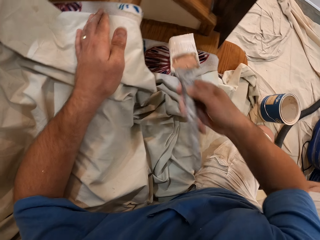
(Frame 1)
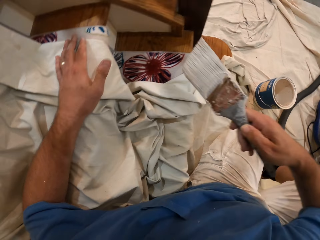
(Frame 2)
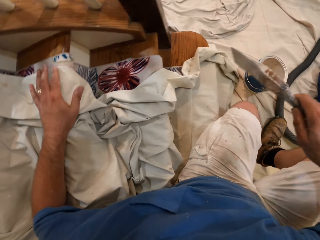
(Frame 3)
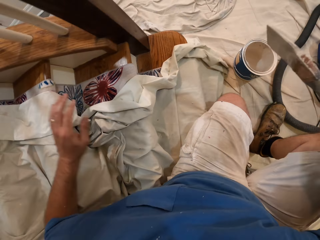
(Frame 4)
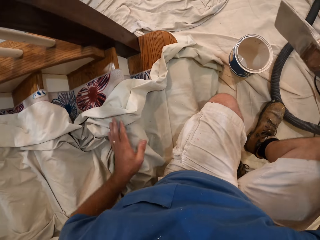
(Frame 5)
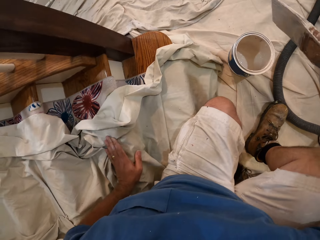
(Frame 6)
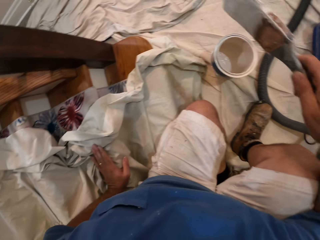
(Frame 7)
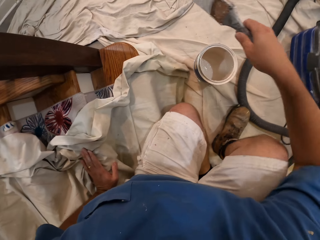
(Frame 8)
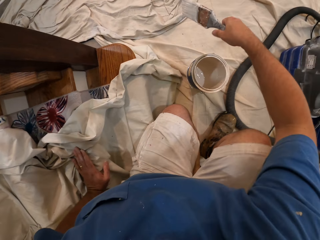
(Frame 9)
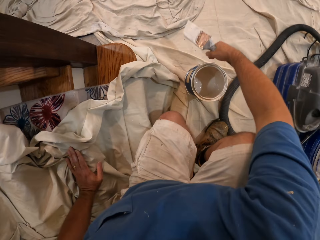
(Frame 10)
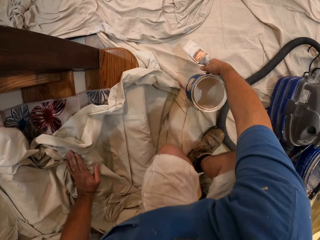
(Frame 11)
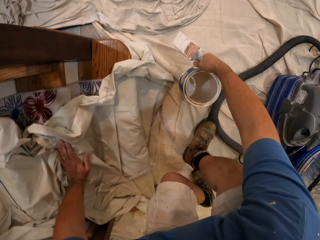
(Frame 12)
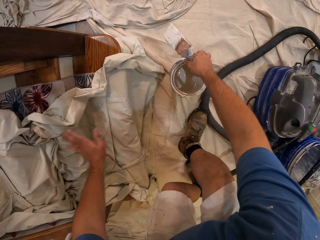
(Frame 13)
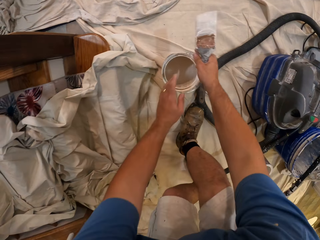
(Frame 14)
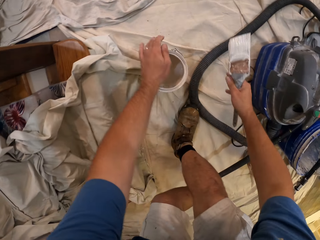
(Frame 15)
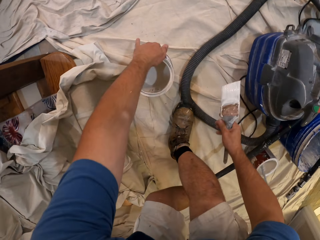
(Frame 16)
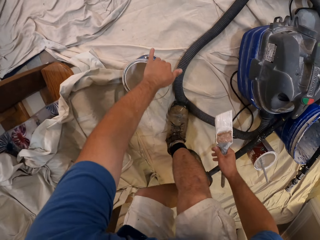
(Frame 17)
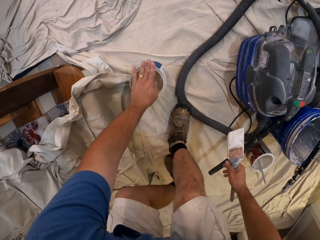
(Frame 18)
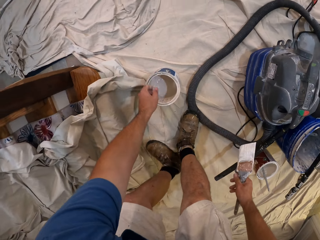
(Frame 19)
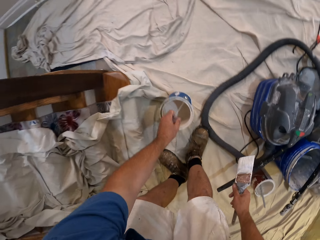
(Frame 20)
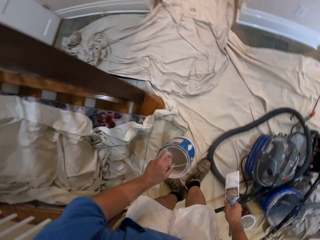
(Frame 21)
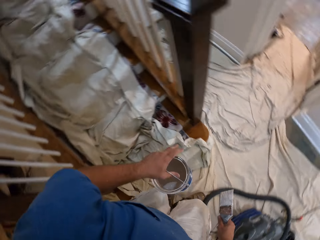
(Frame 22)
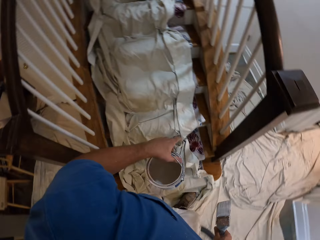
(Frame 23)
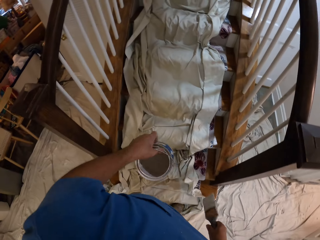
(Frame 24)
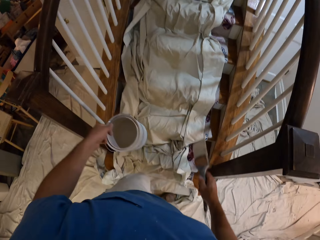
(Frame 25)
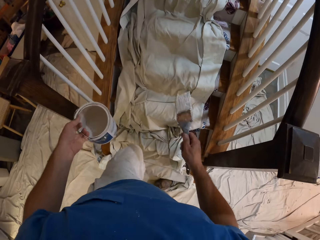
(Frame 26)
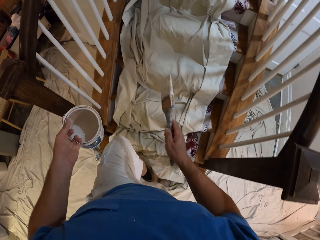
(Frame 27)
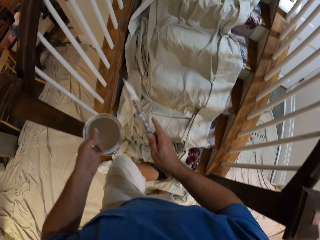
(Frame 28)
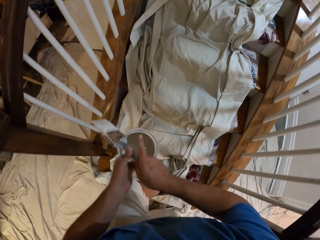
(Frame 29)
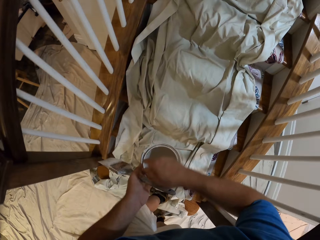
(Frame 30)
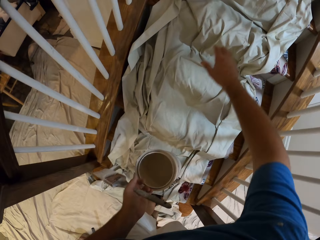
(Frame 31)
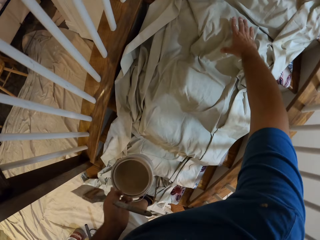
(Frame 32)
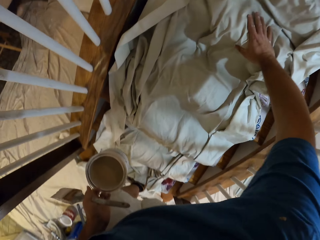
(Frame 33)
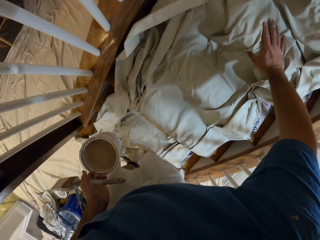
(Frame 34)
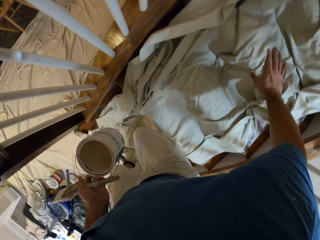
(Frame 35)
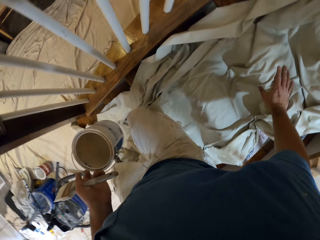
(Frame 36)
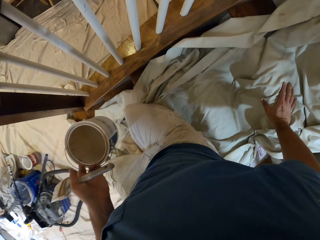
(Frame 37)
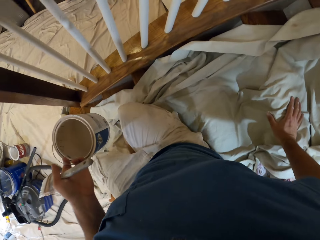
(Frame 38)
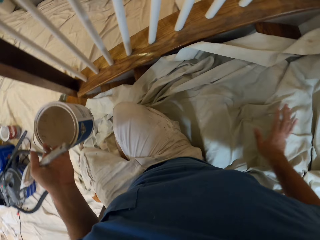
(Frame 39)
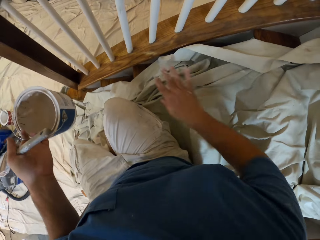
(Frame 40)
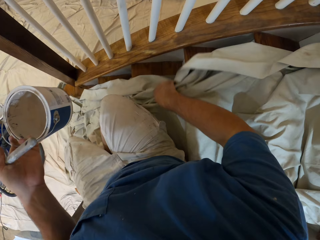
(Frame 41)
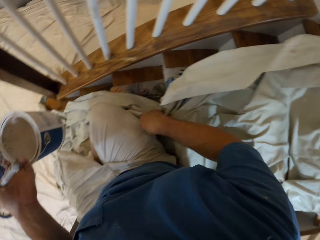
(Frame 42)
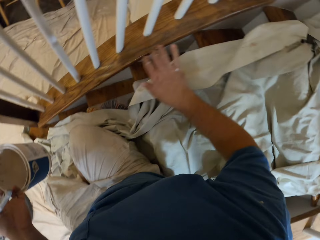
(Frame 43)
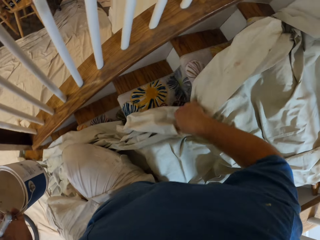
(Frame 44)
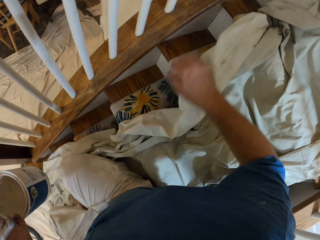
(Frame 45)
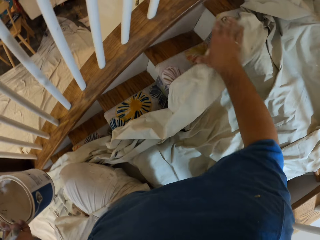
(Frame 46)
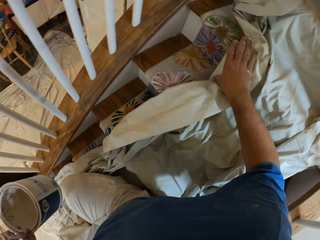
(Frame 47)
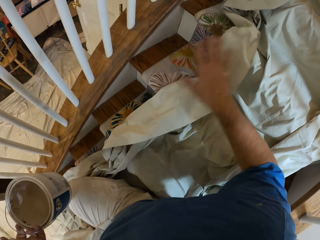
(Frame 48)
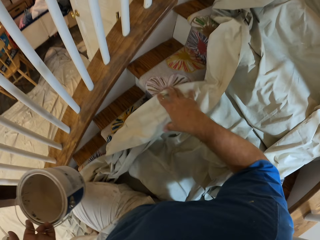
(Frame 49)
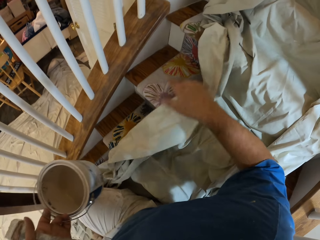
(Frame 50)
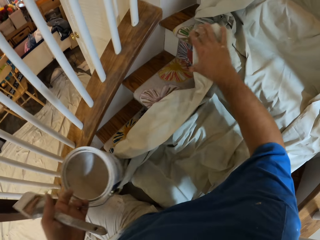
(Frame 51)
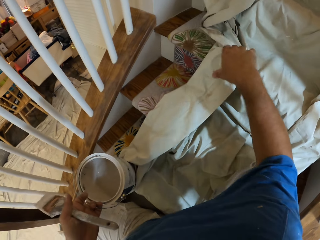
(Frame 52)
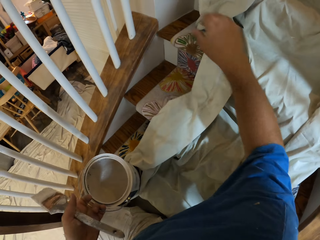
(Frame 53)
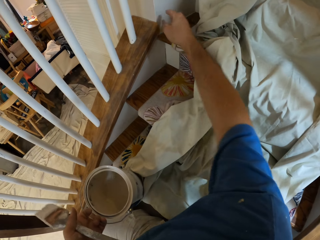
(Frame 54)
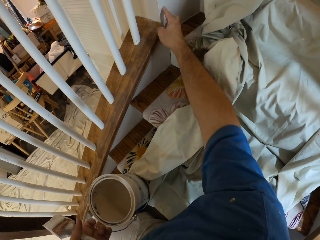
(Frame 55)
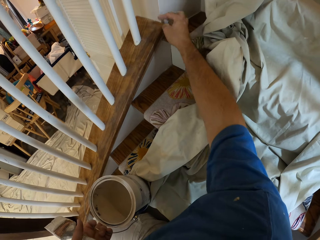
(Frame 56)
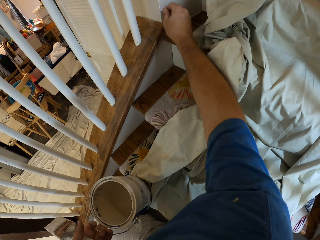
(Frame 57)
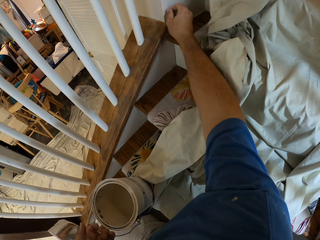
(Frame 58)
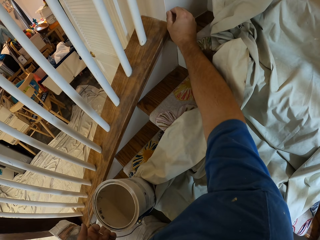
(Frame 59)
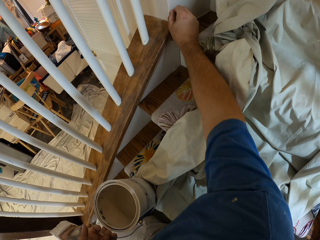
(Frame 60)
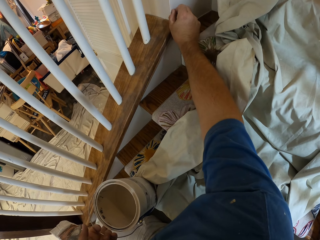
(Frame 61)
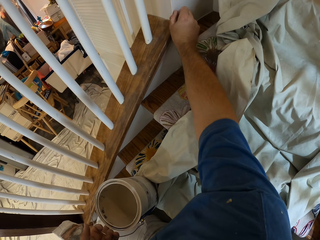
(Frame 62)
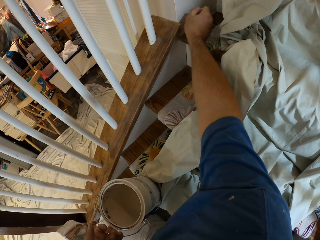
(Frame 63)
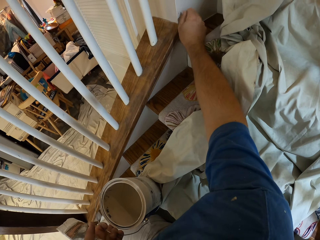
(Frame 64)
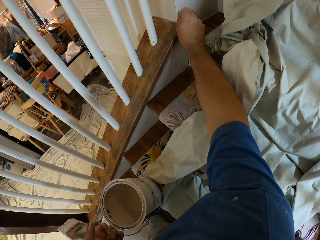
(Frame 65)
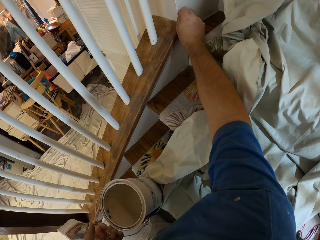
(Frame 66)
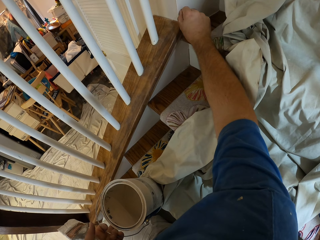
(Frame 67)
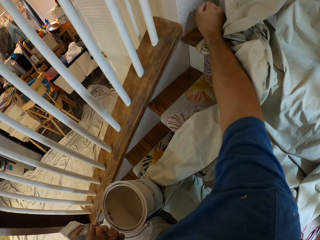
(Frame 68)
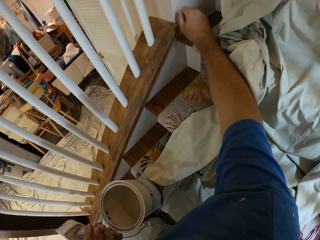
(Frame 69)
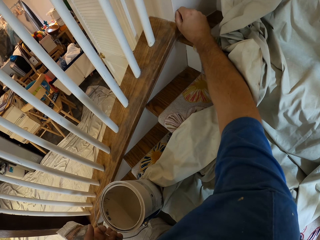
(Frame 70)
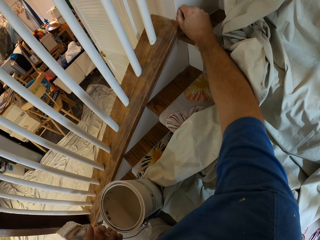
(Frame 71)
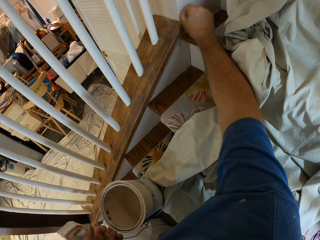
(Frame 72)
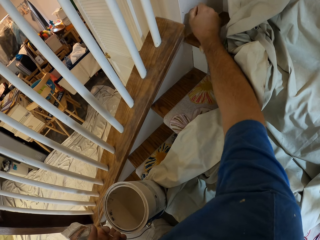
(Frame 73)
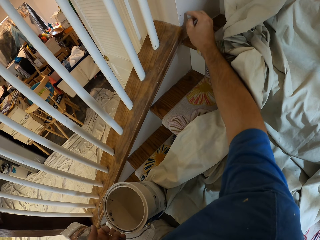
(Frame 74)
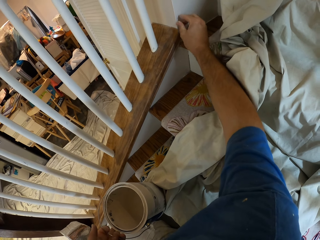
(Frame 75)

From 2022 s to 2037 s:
The camera wearer stops painting. He stands up. He picks up the paint on the floor. He walks up to the stairs. He sits down on the staircase. He faces the other side of the staircase. He adjusts the cloth on the staircase with his right hand. He pulls the cloth from the stairs. He puts the paint on the stairs. He wipes the wall with his hand.

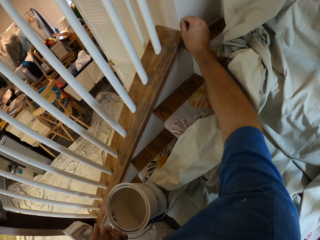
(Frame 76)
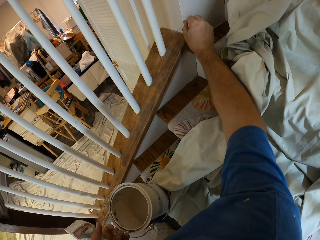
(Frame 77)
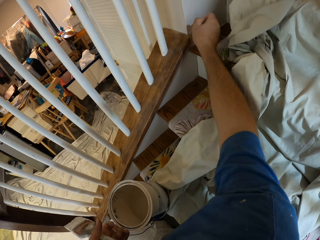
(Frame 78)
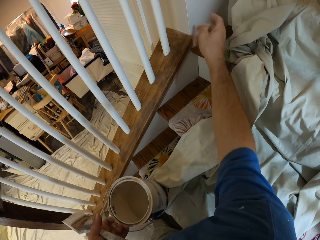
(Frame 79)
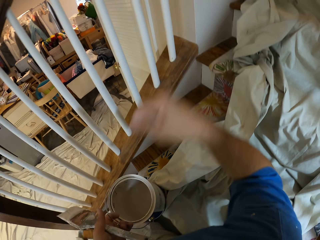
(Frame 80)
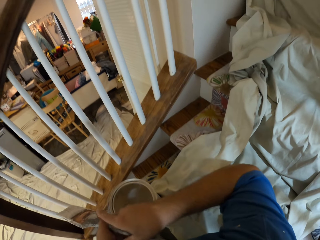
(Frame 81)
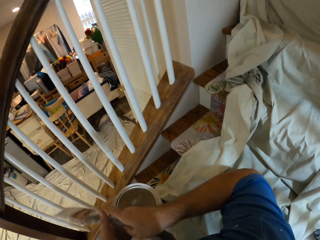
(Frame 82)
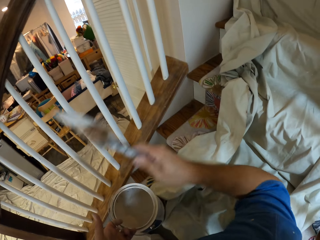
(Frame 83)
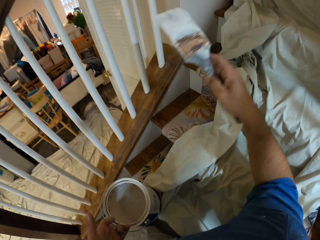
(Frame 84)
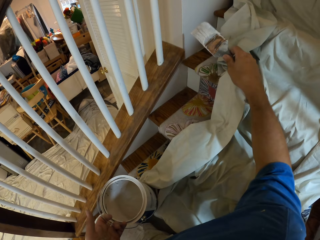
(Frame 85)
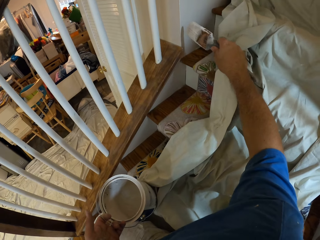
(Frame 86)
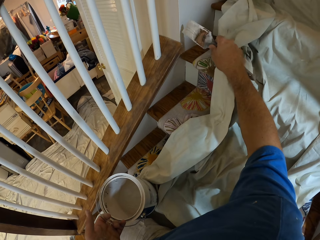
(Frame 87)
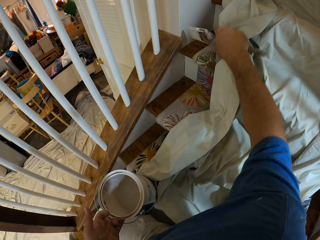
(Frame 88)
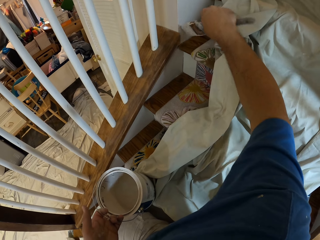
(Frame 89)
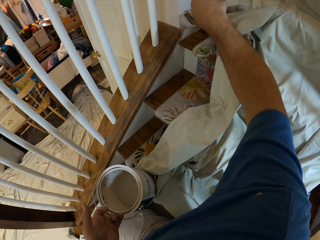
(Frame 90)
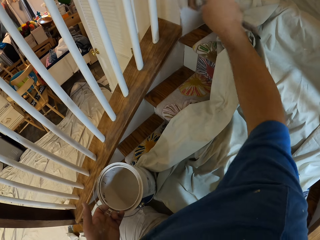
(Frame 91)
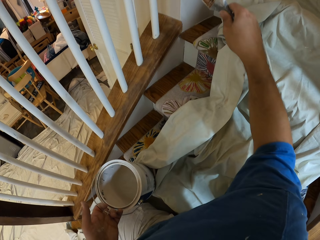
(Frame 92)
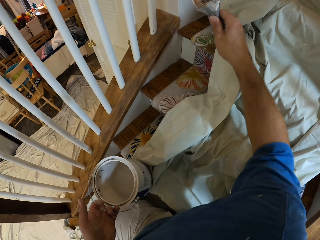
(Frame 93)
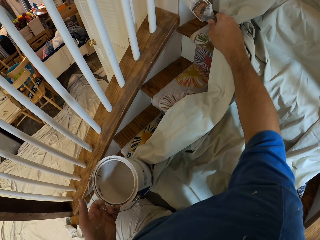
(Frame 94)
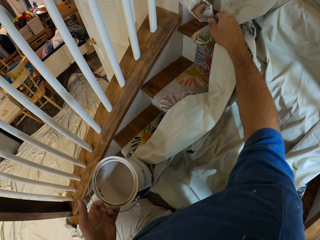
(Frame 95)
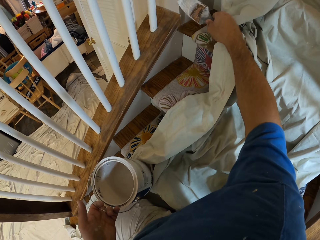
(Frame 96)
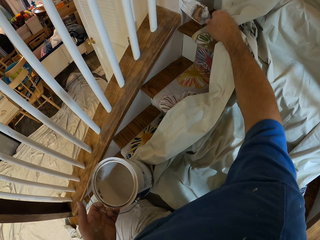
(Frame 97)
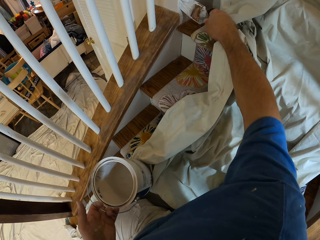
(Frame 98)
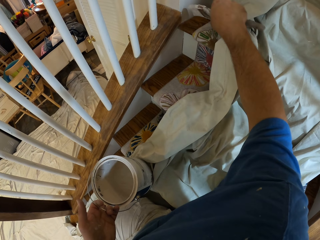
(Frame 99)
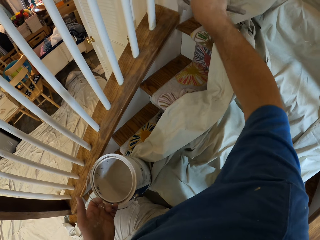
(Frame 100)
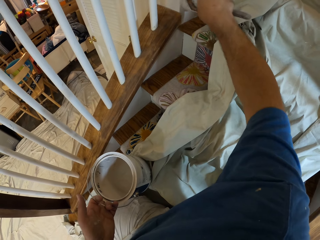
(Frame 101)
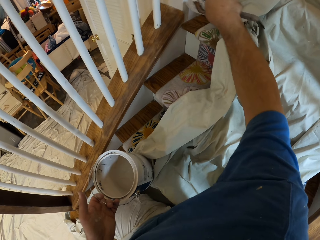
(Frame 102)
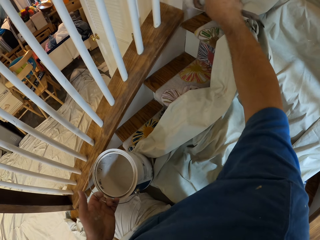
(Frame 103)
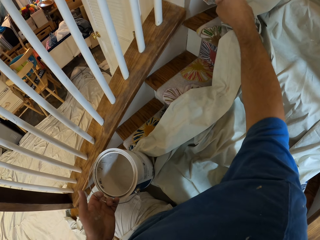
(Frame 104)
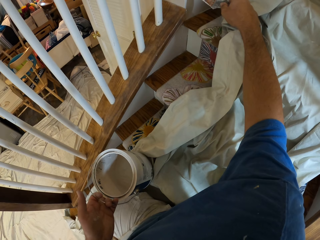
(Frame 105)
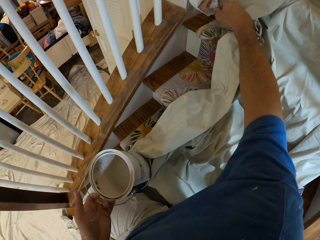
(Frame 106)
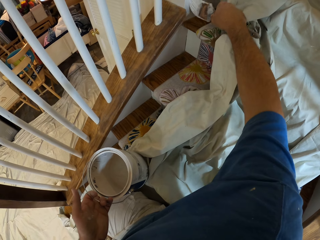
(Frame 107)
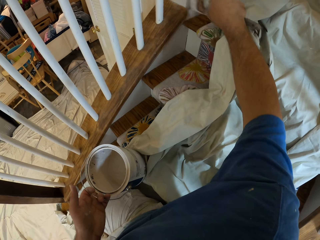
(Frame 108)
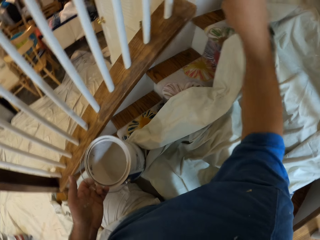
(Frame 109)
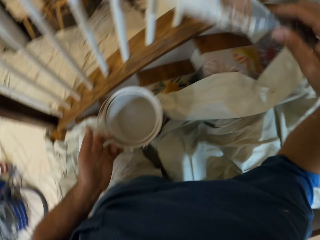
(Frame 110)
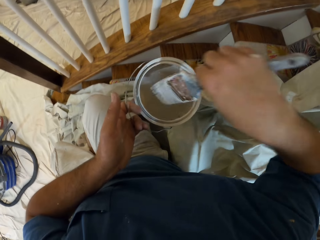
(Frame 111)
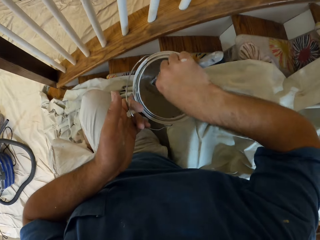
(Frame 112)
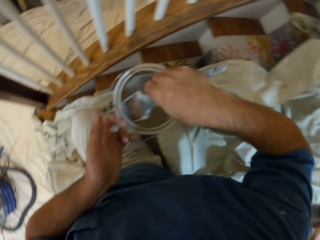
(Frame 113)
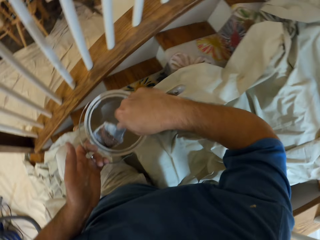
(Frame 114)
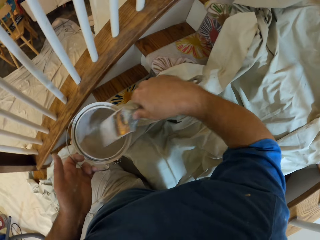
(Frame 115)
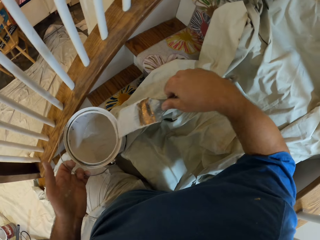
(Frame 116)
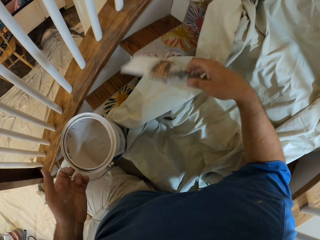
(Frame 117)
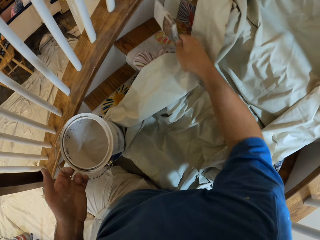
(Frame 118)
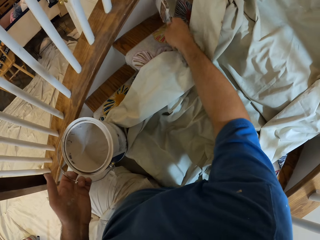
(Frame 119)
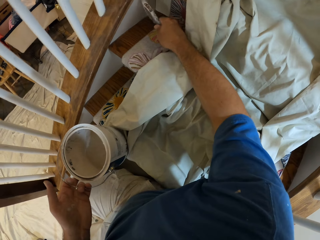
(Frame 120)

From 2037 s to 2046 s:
The camera wearer paints the staircase. They paint the wall with the brush. They dip the paint brush into the paint.
